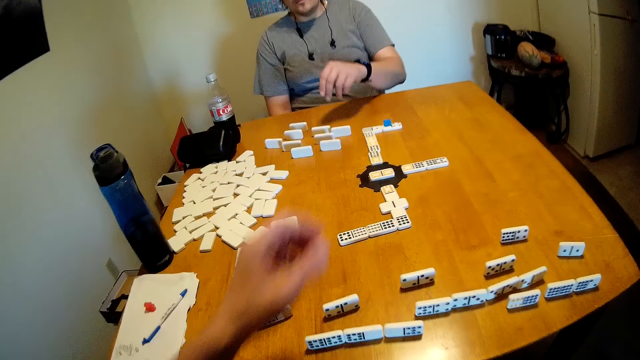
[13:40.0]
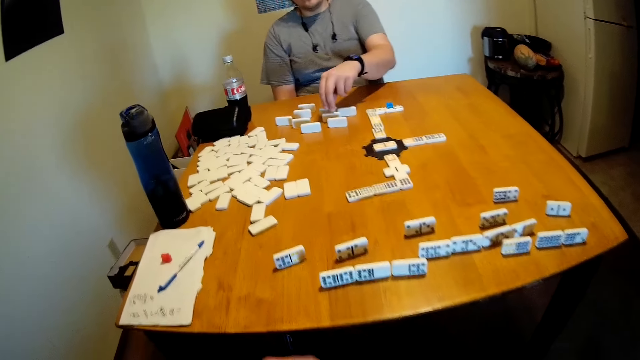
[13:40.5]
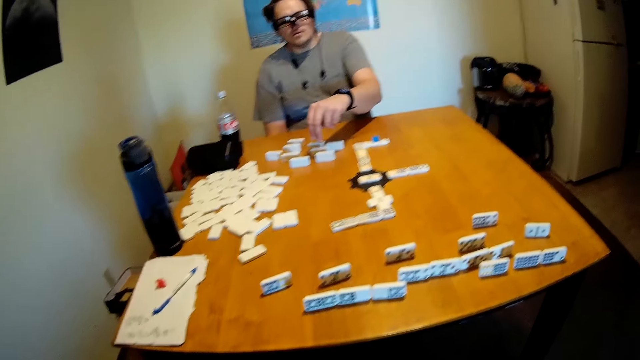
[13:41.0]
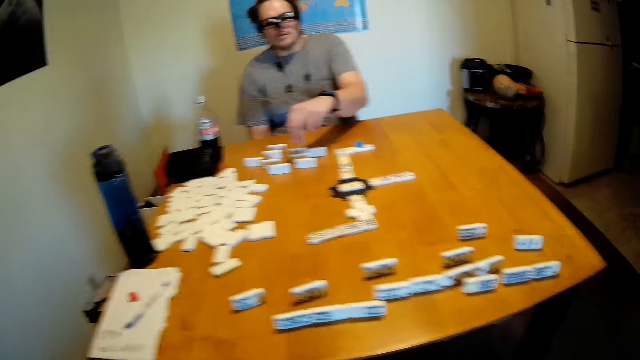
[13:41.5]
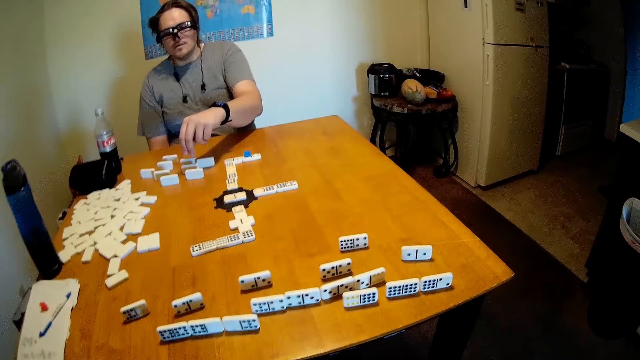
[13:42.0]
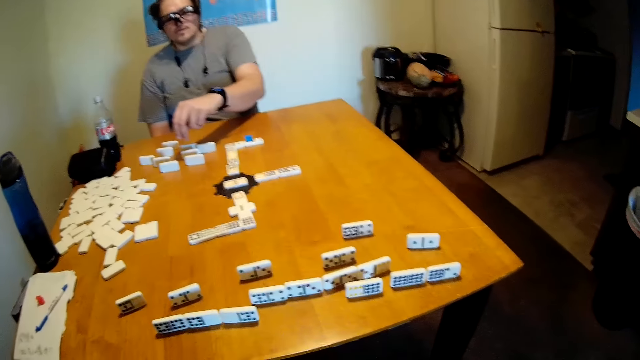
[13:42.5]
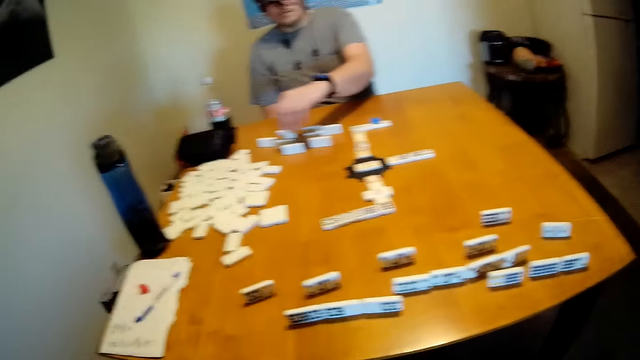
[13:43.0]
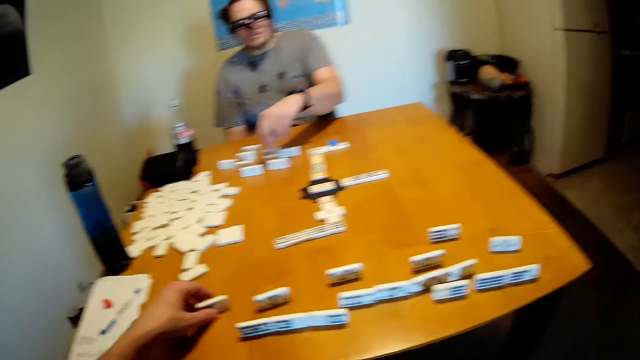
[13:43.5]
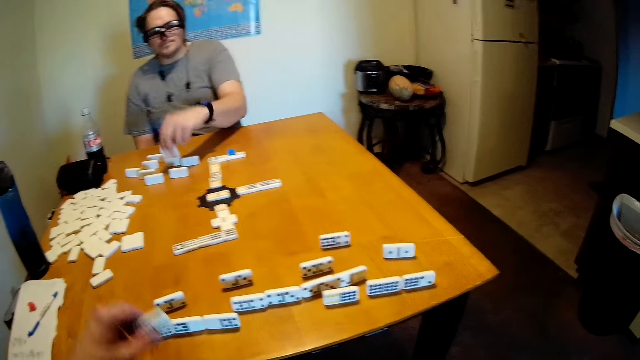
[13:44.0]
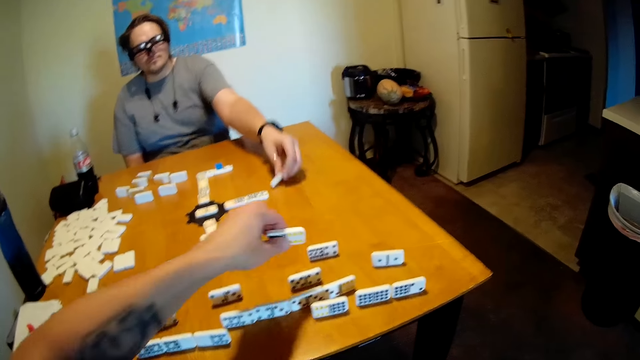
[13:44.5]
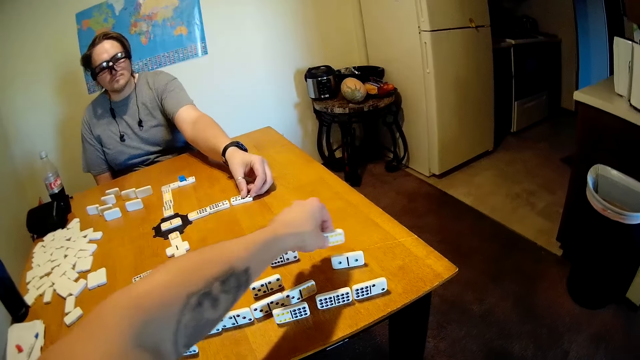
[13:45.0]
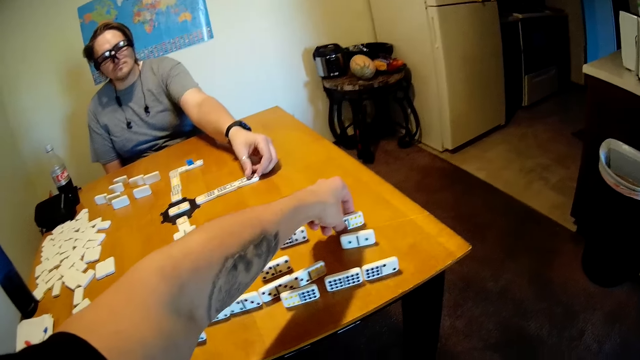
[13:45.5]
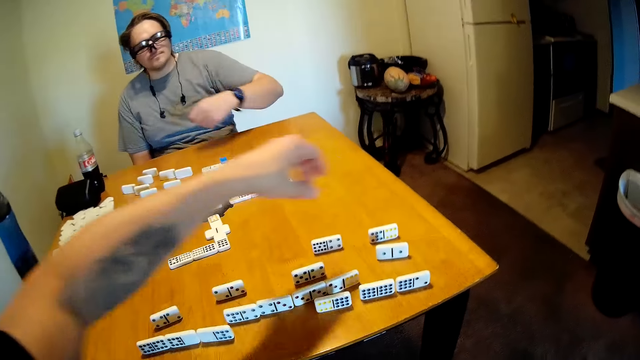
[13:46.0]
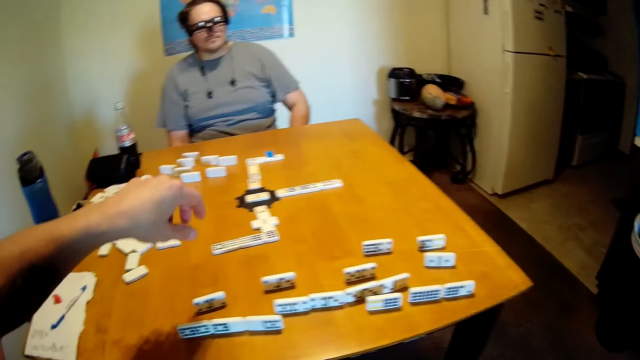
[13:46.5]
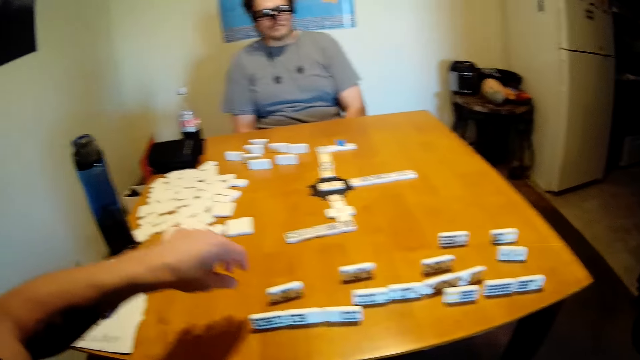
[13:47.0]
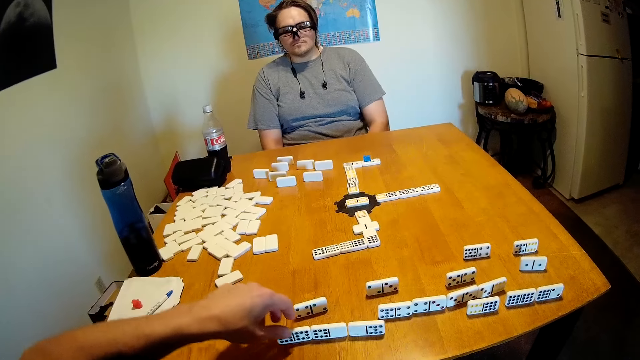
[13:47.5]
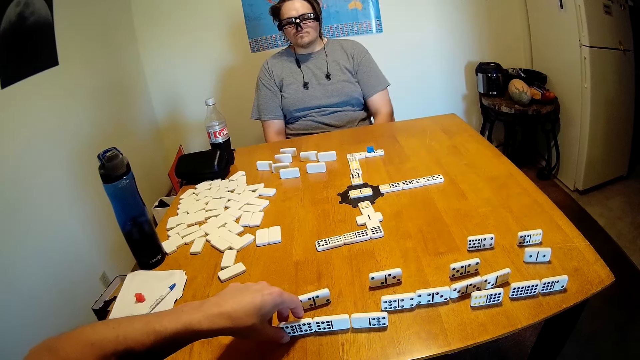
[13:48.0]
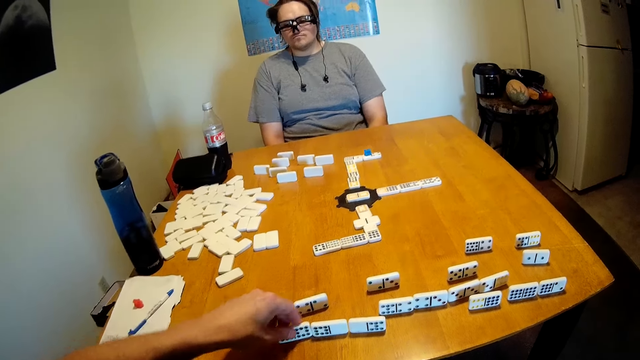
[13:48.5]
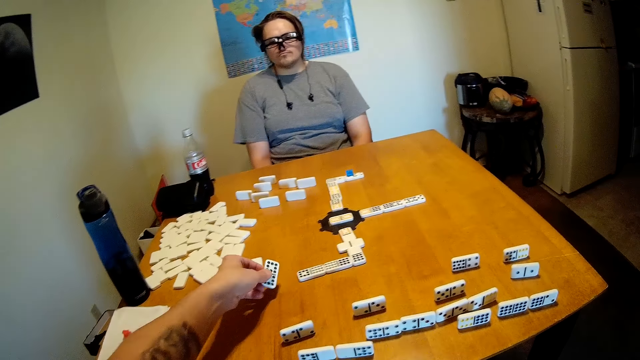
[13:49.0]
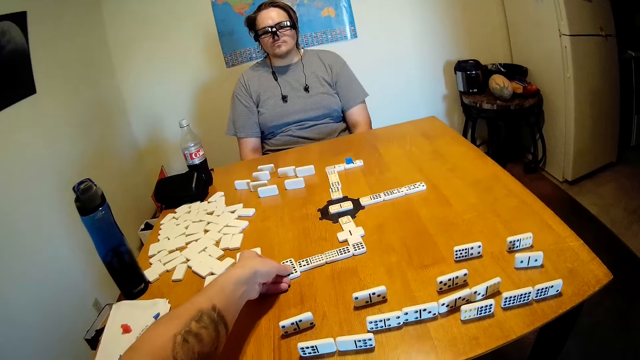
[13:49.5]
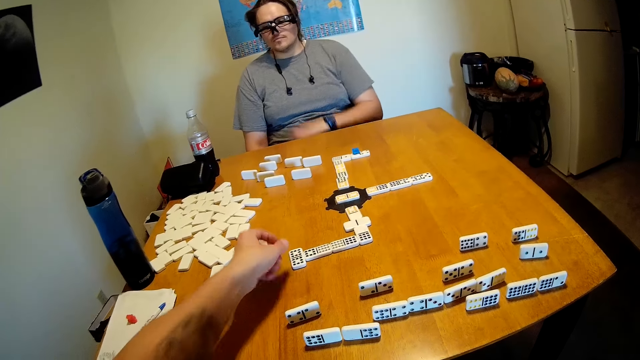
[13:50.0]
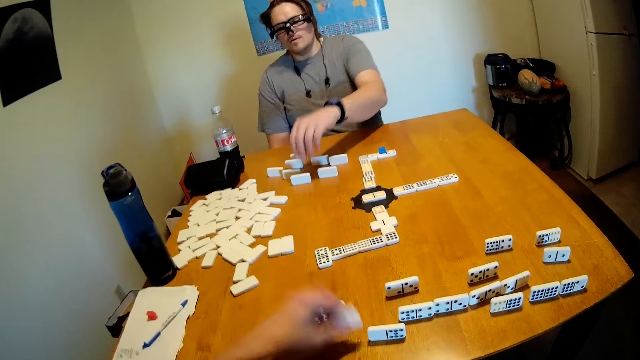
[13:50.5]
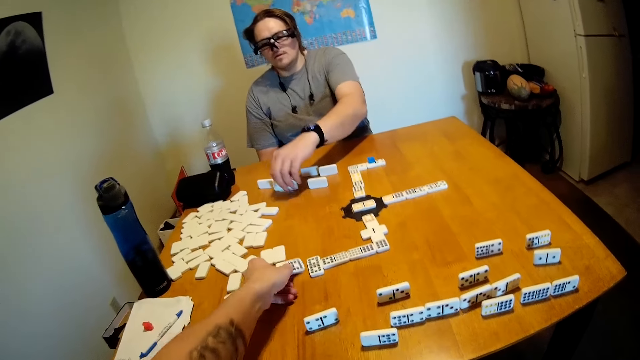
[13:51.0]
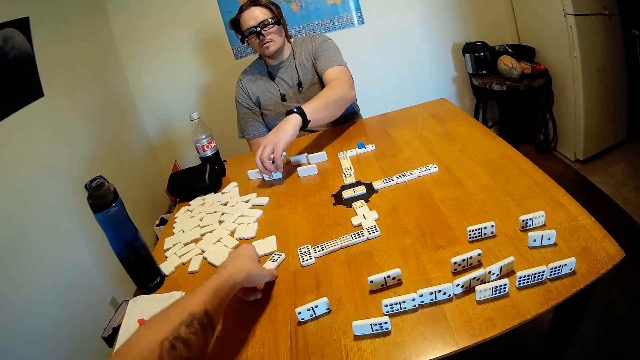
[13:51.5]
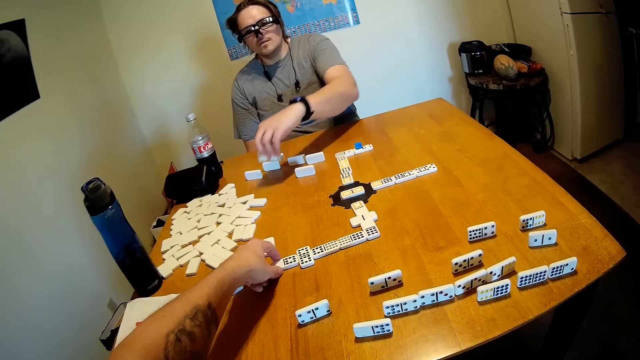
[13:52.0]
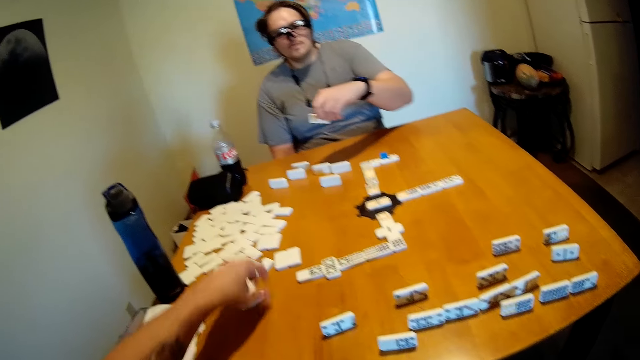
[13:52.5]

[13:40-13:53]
The camera wearer puts the domino in the middle of the table. A man touches the dominoes. The camera wearer picks up the dominoes. The man picks up the dominoes. The camera wearer puts the domino on the table. The man arranges the dominoes on the table. The camera wearer puts the domino on the table again. Another man moves his hand backwards. The camera wearer moves their hand around. They pick up the domino on the table. They put the dominoes in the middle of the table. They pick up the domino on the table. The other man picks up dominoes on the table. The camera wearer puts the domino on the table.

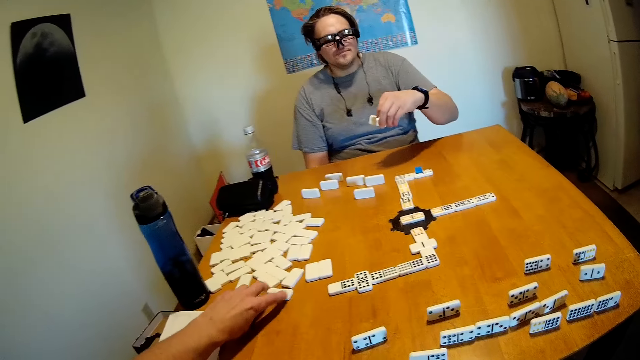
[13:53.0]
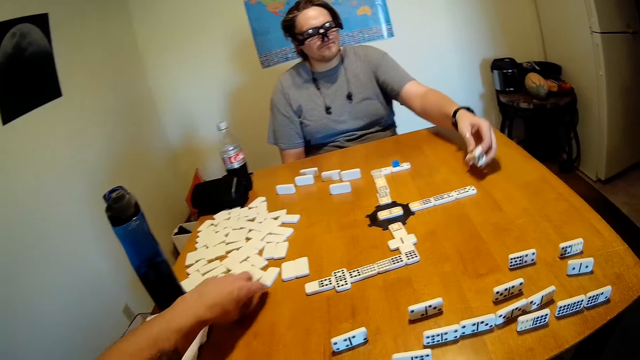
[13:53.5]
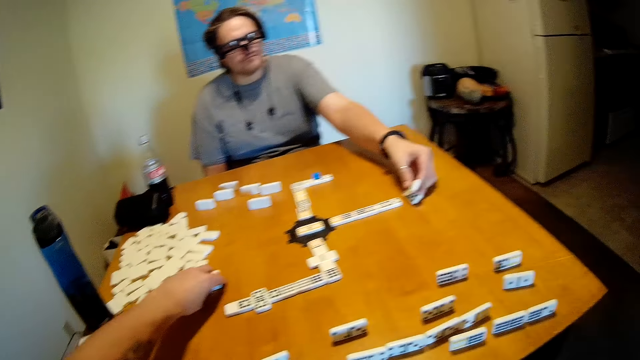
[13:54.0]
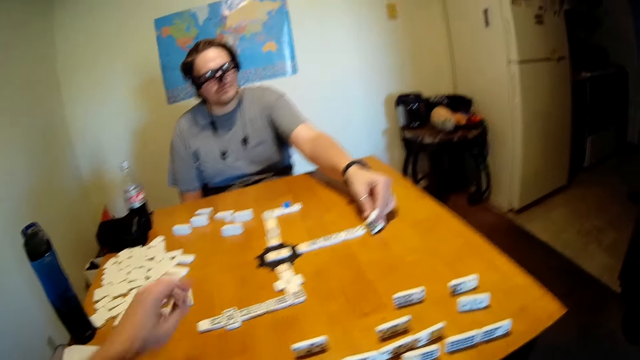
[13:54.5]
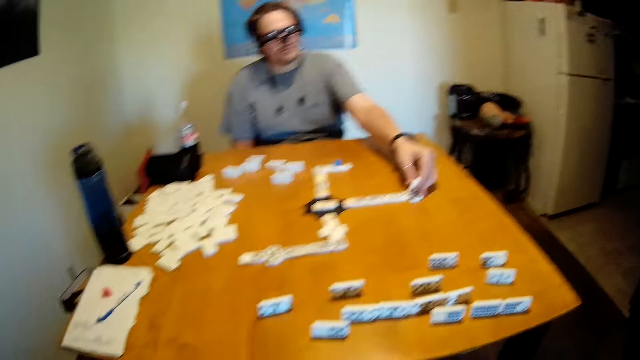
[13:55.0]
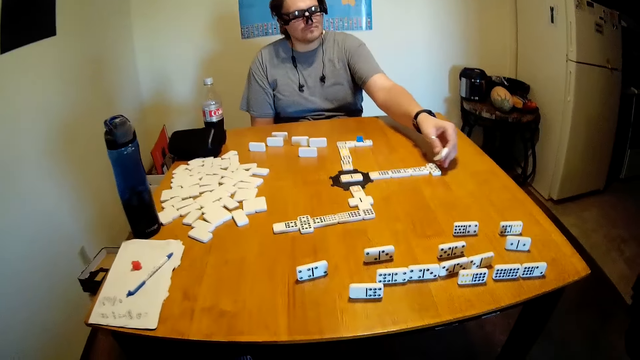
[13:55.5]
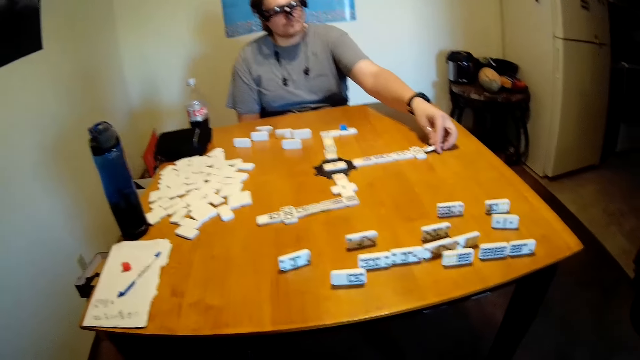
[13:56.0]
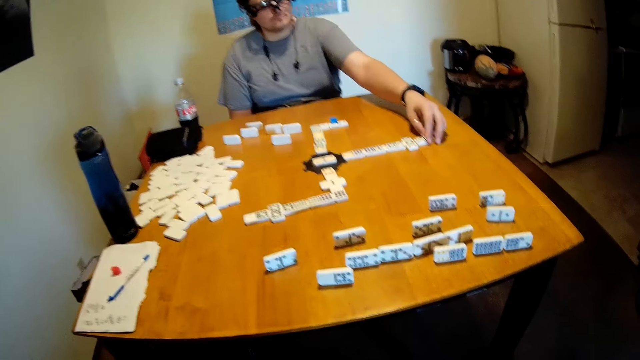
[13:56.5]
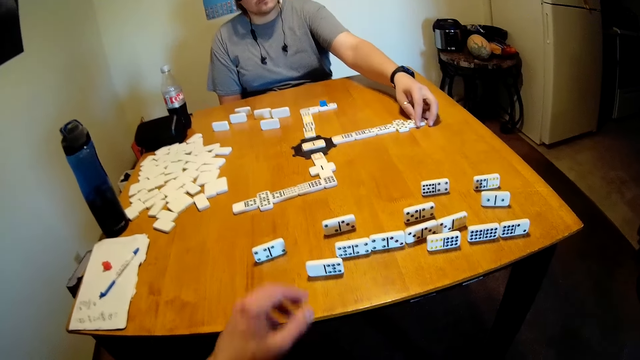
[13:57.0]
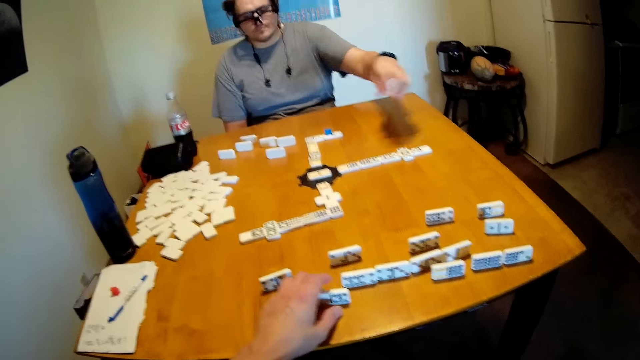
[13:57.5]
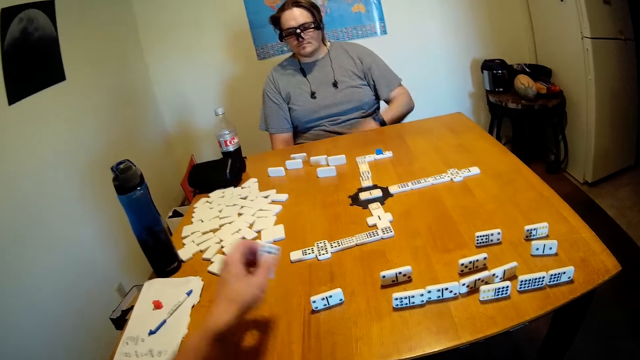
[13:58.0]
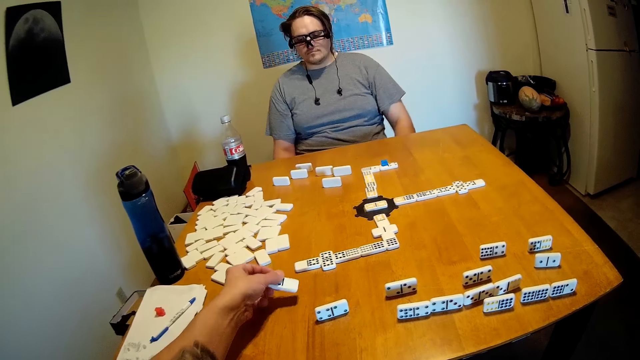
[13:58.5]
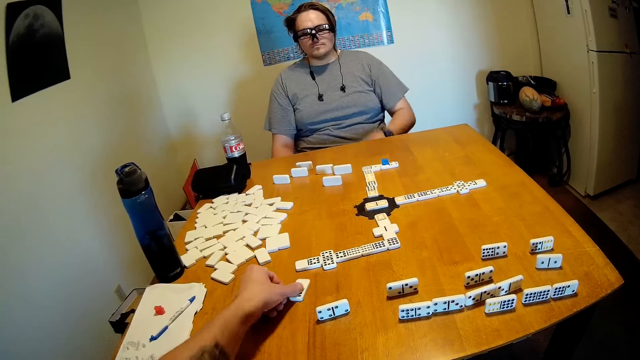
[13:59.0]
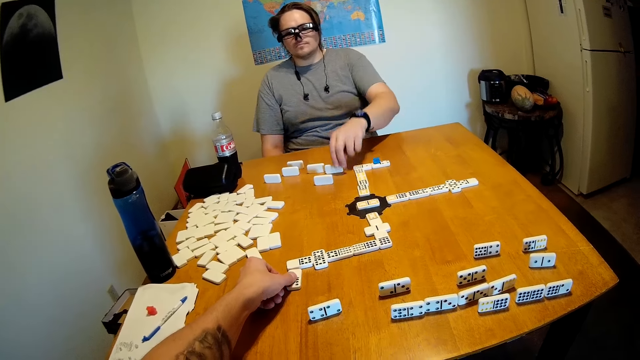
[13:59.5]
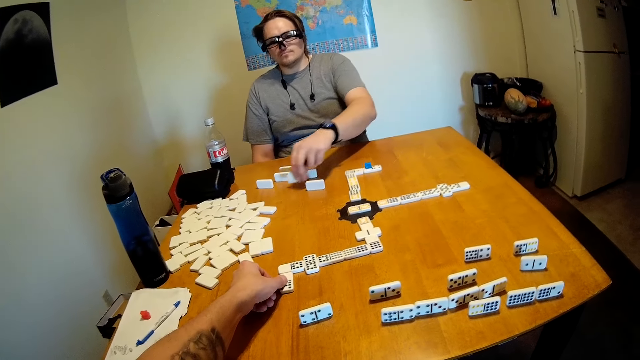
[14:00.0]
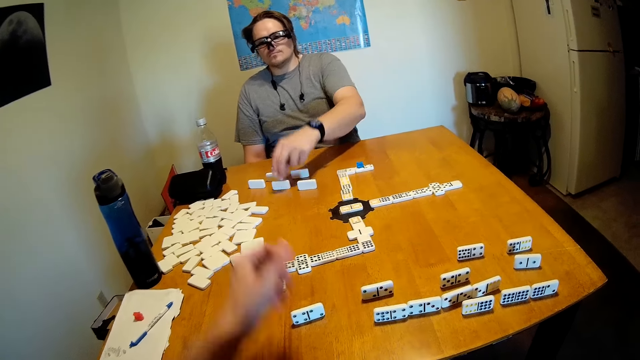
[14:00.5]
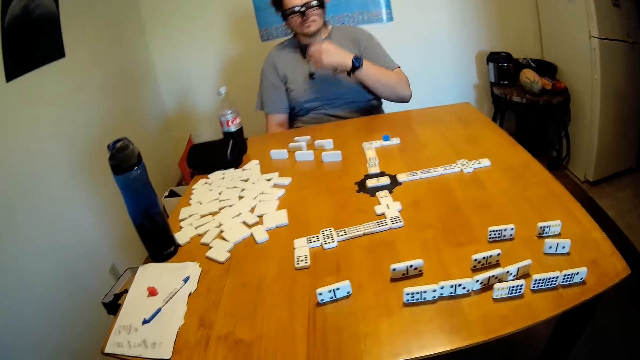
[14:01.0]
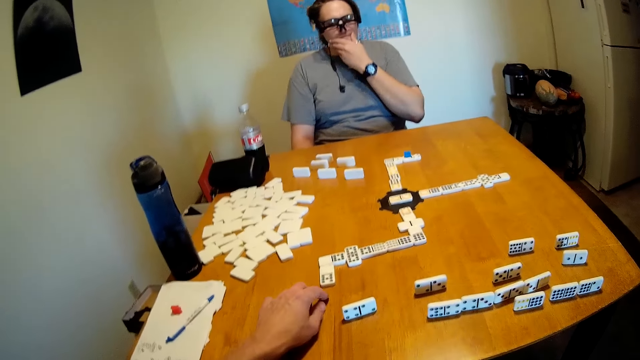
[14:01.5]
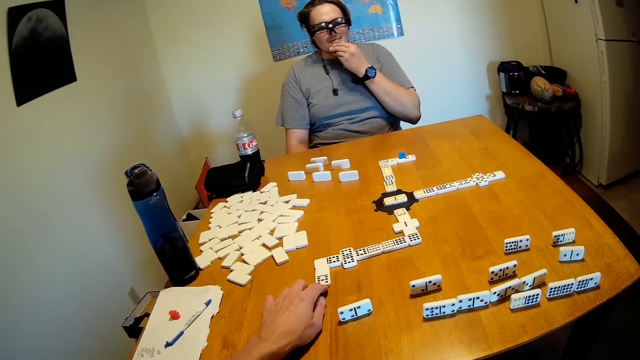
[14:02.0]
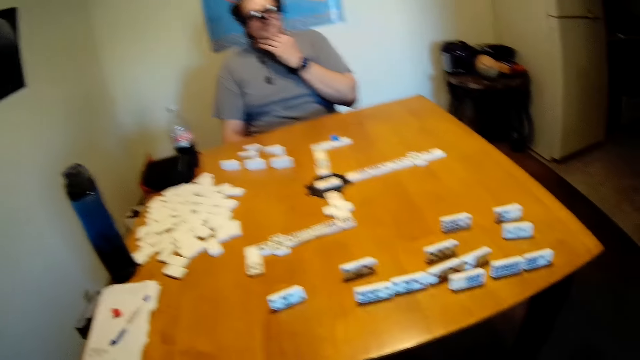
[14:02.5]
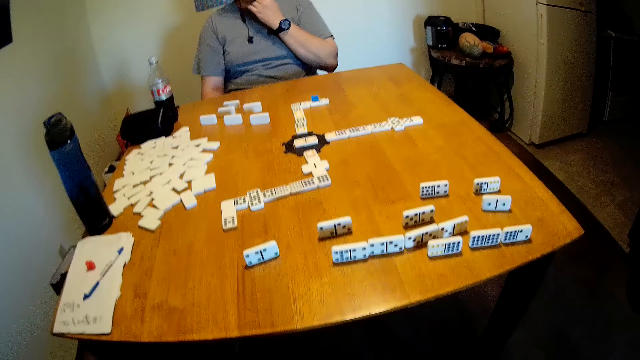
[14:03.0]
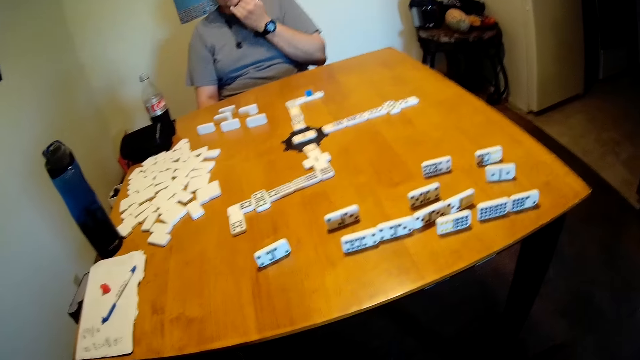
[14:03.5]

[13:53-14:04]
A man looks around. The camera wearer moves dominoes on the table. The man puts dominoes on the table. The camera wearer looks around. They pick up the domino on the table. The man looks around. The camera wearer puts the domino on the table. The man moves the domino on the table. The camera wearer looks around. The man scratches his mouth. The camera wearer moves the domino on the table. They look around.
